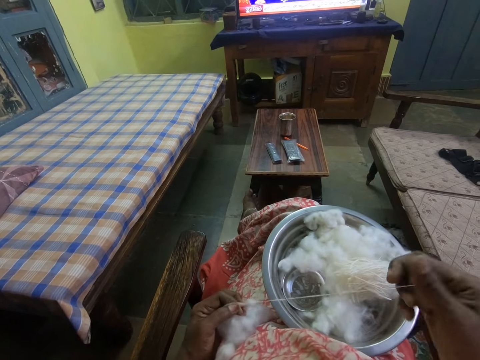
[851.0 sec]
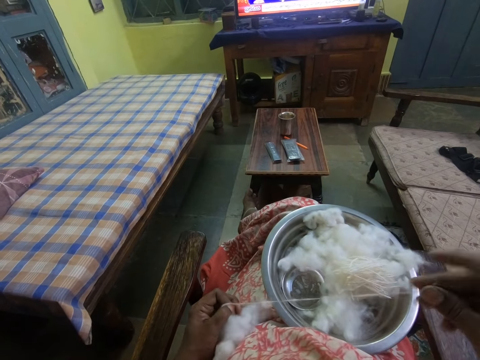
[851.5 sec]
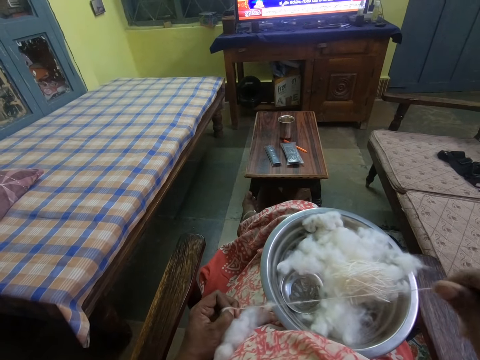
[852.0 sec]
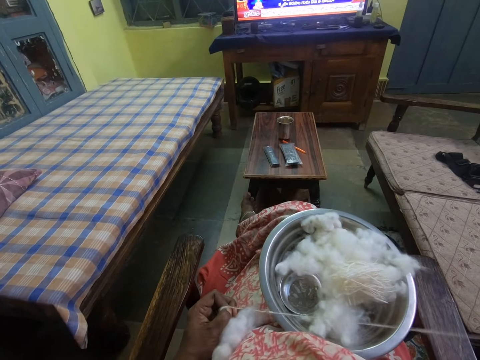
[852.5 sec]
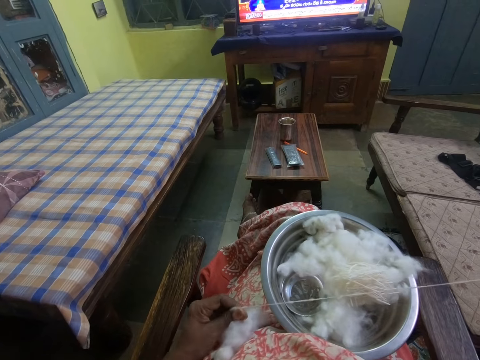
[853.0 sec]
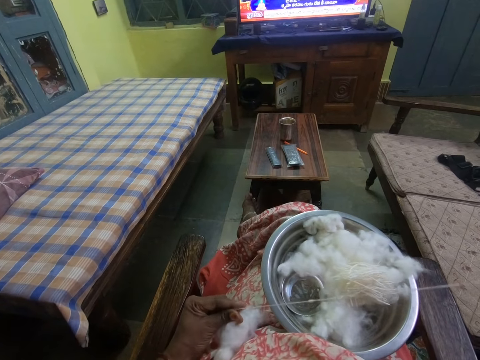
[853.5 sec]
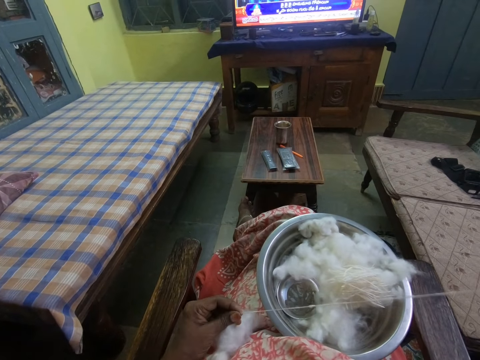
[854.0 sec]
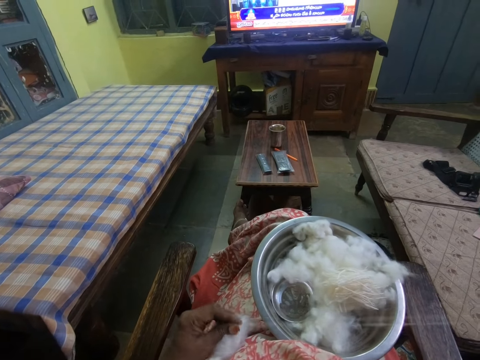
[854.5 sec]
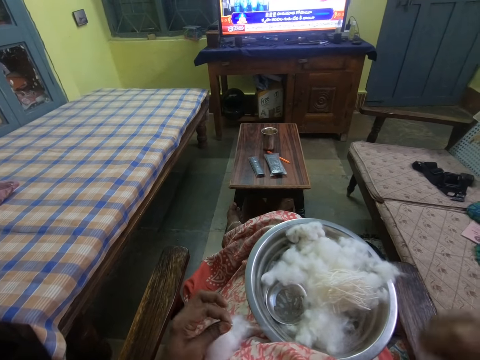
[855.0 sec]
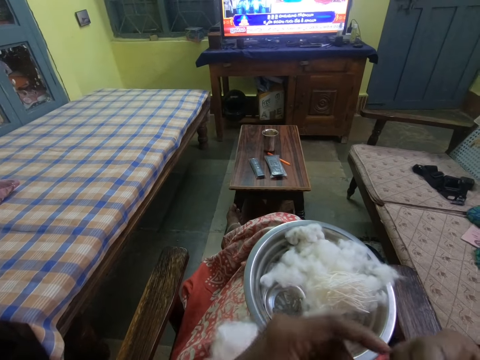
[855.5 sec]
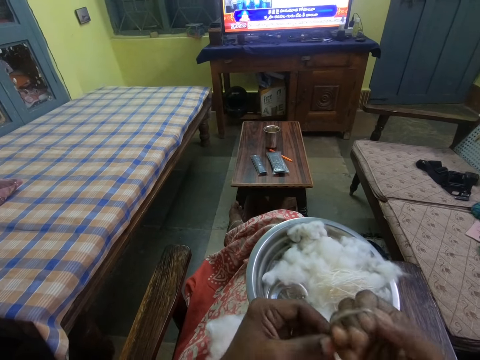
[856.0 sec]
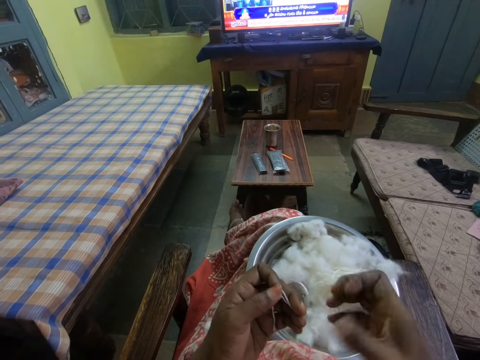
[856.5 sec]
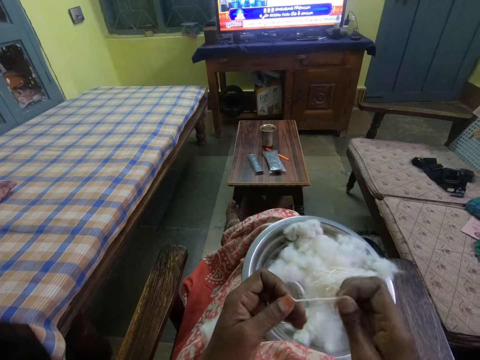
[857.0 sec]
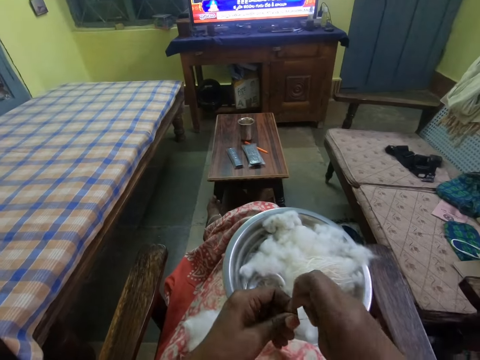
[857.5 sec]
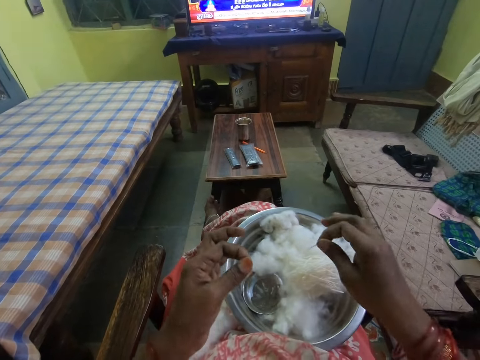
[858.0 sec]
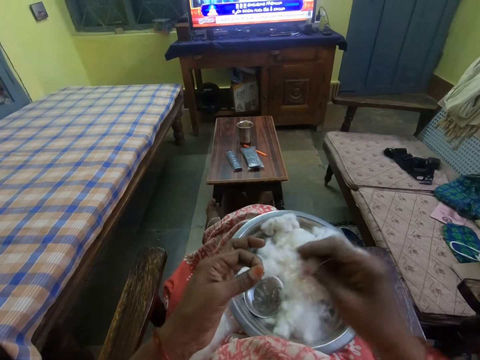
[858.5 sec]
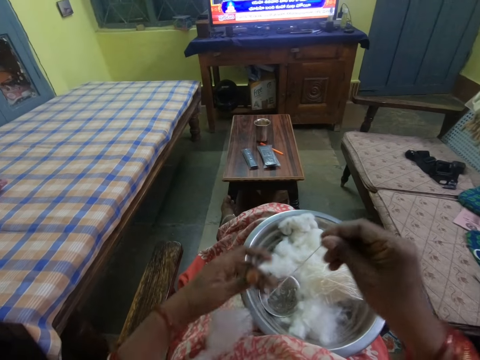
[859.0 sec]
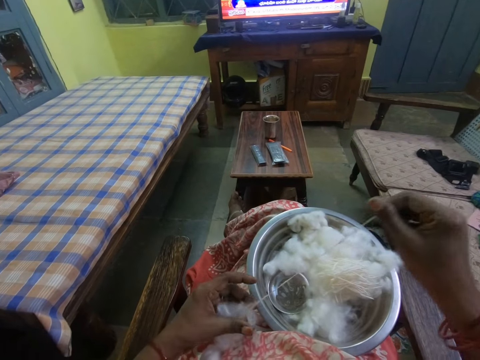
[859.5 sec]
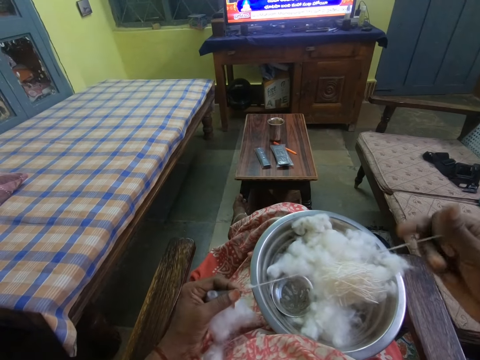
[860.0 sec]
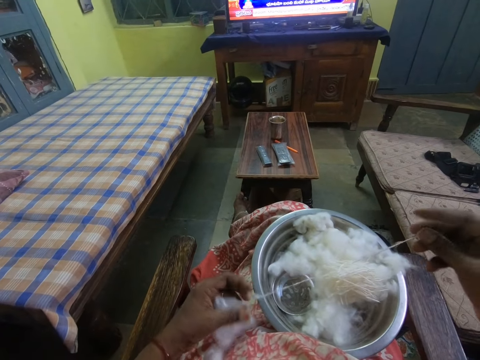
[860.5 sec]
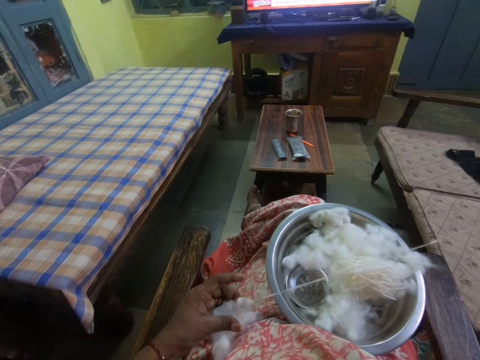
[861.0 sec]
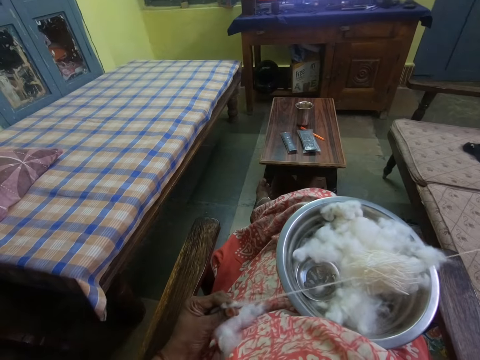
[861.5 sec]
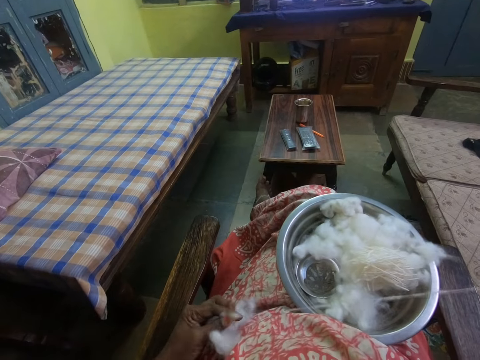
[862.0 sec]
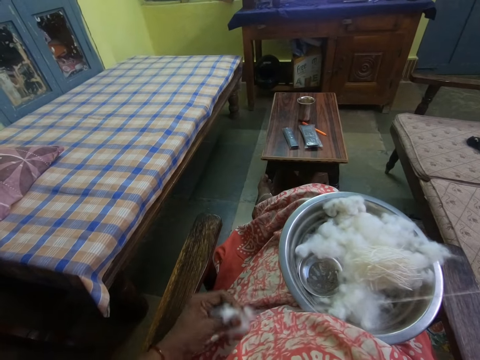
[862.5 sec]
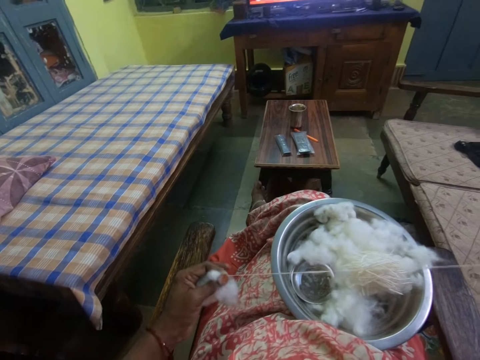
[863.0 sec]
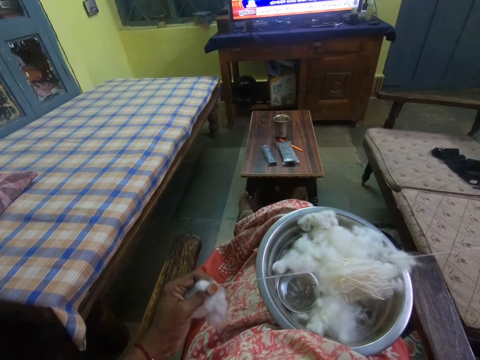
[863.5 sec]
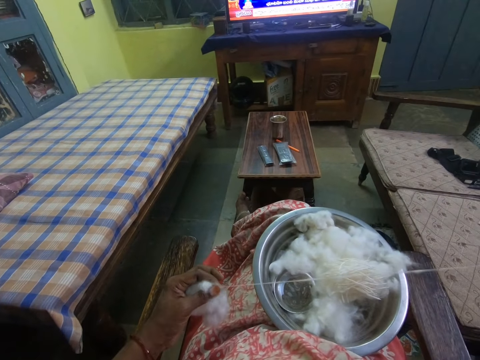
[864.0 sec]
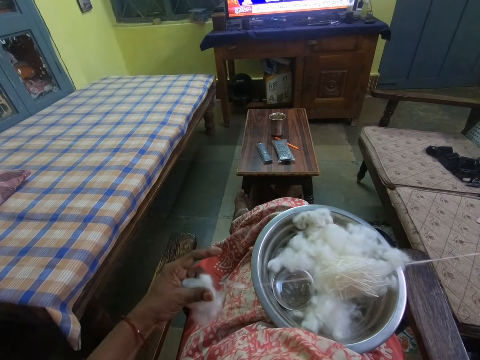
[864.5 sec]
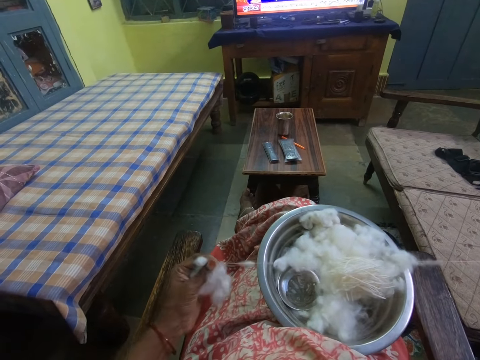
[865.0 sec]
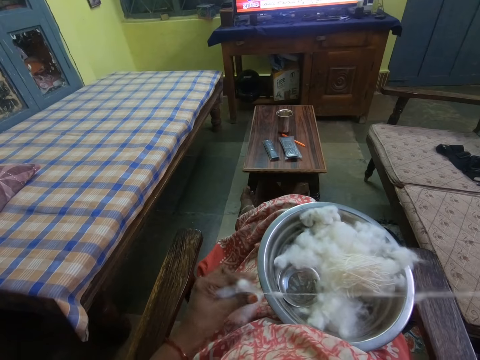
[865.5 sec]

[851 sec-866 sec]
The camera wearer folds the cotton wool strand. They put the cotton wool strand in the tray. They unroll a cotton wool strand from the cotton wool.

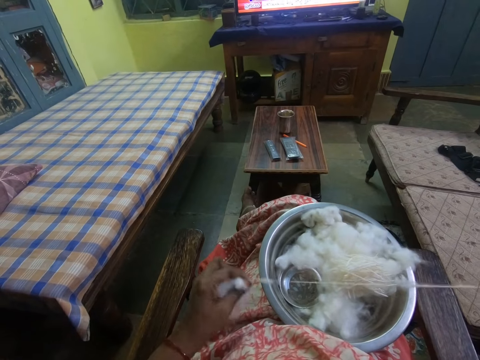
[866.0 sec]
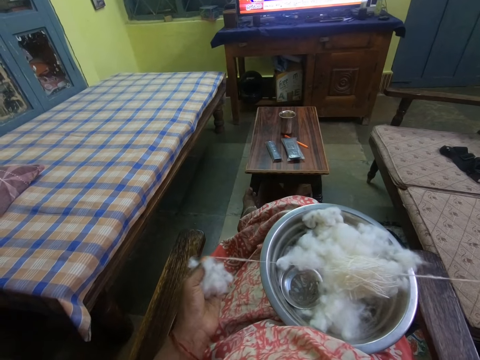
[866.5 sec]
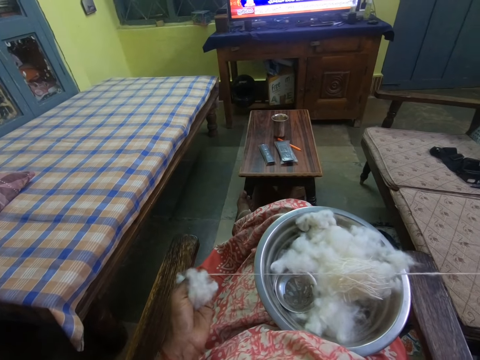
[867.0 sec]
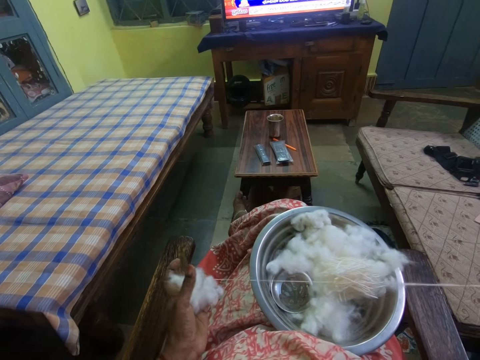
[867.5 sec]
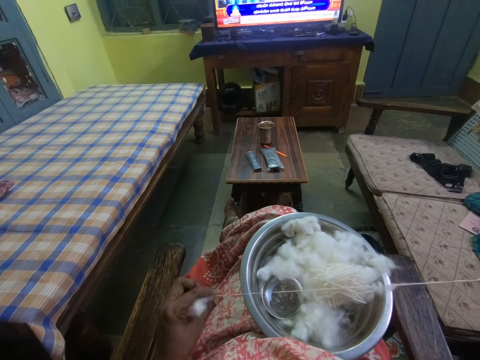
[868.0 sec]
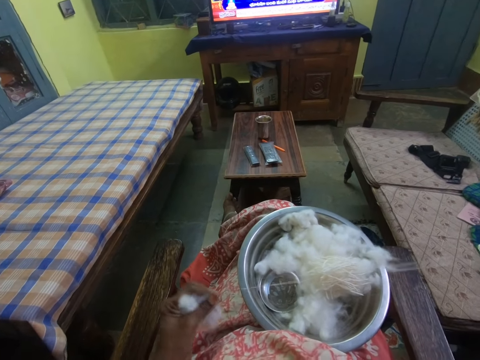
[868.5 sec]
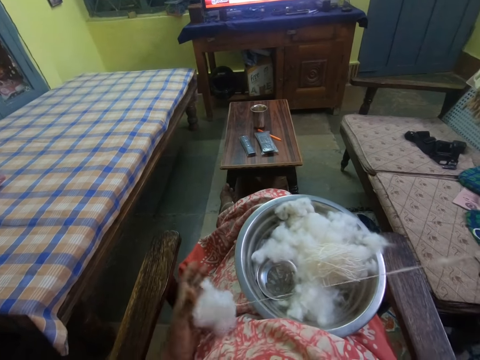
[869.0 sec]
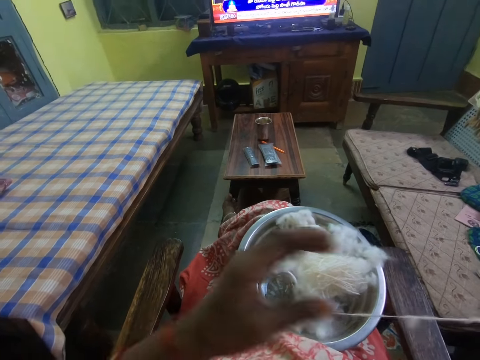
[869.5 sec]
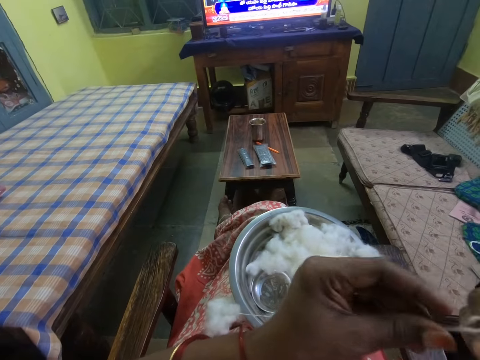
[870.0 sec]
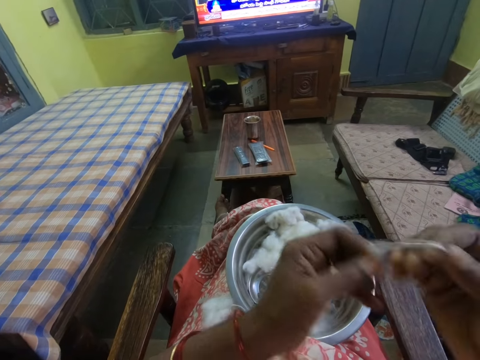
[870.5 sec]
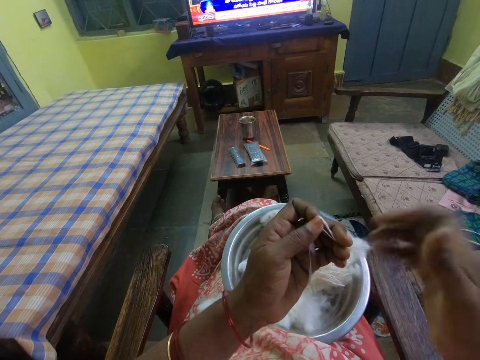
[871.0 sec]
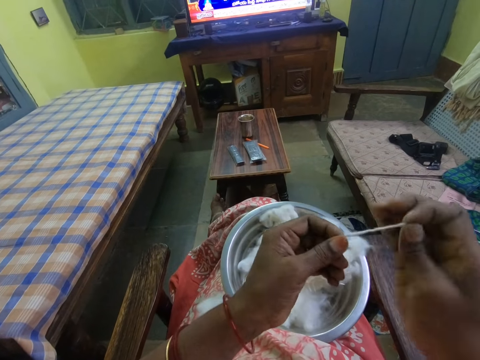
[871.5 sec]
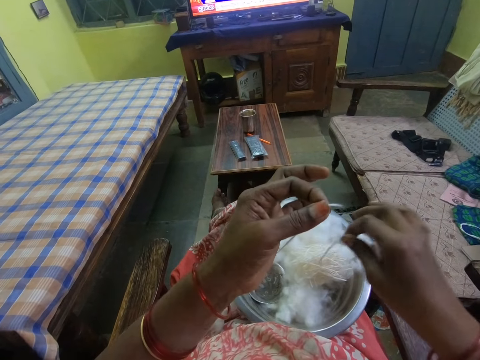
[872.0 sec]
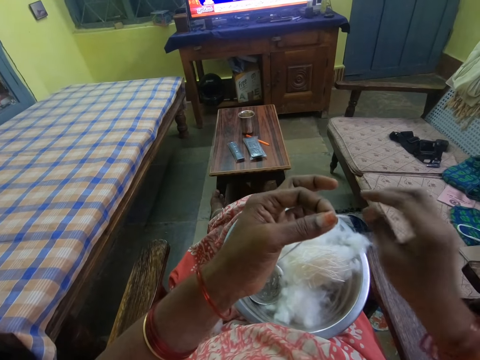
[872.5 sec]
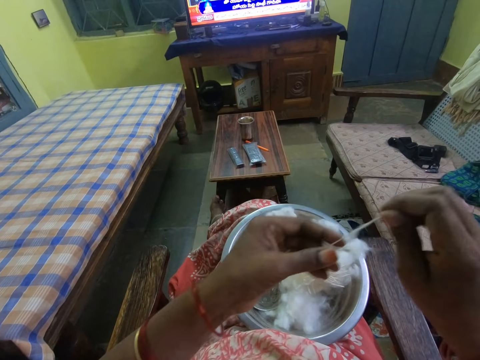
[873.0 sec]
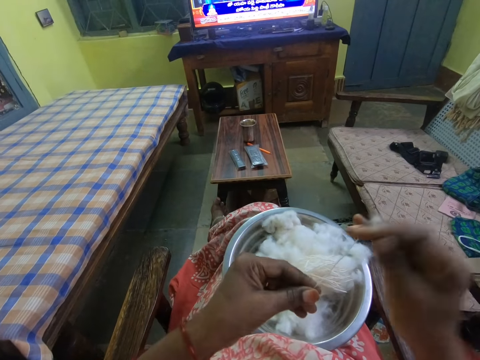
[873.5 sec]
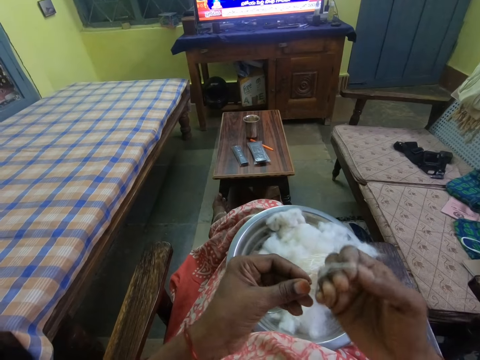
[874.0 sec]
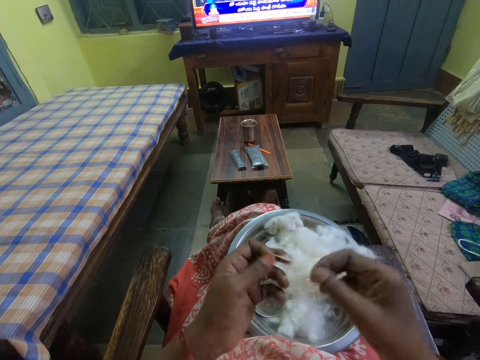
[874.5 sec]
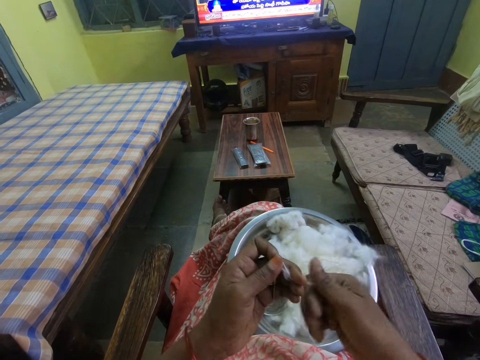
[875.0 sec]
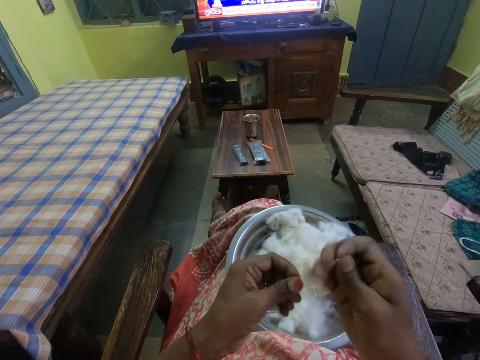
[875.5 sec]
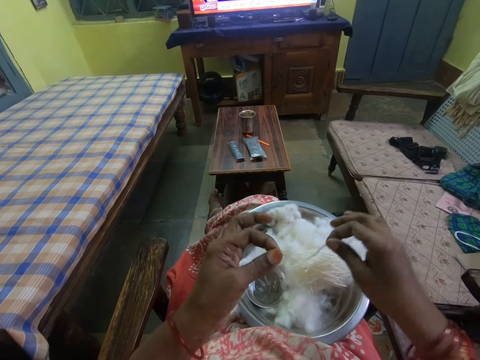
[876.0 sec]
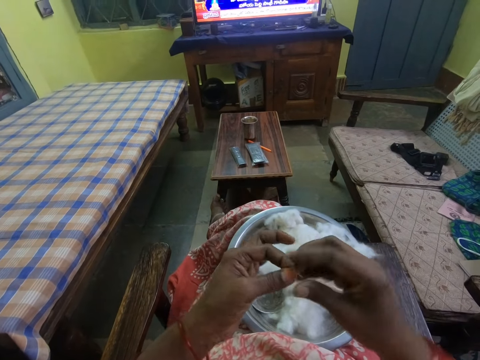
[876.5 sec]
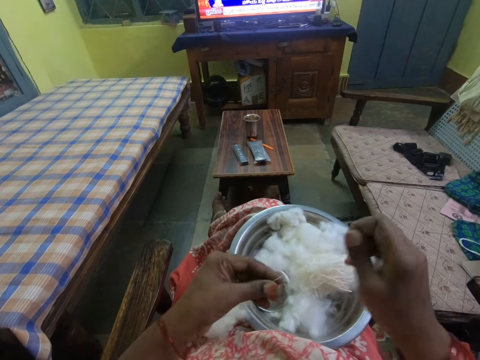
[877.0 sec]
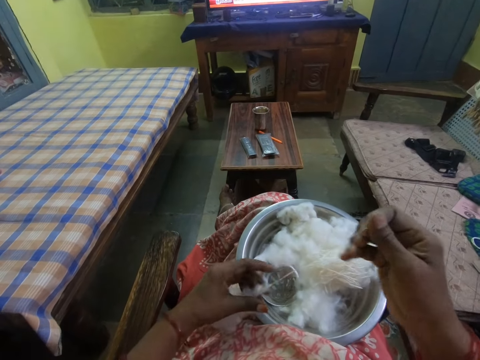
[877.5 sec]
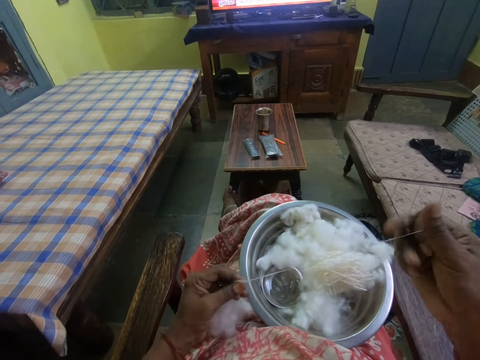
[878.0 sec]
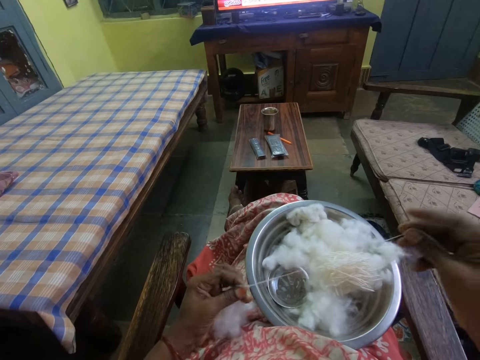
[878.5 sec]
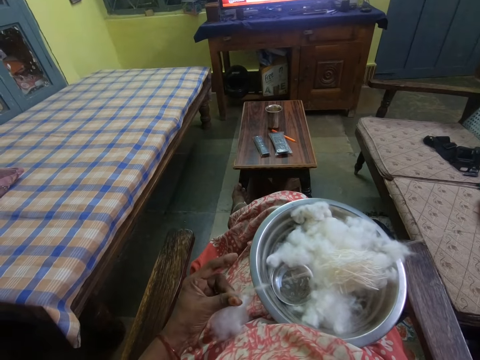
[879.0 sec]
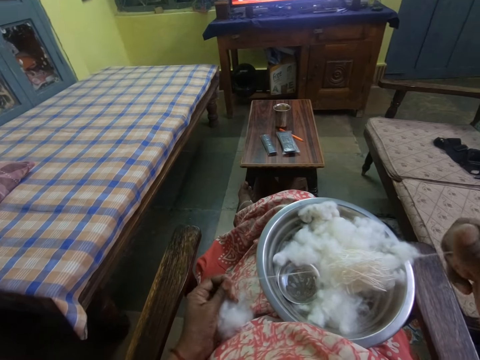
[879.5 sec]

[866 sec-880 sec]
The camera wearer folds the cotton wool strand. They put the cotton wool strand in the tray. They fold the cotton wool strand. They put the cotton wool strand in the tray. They unroll a cotton wool strand from the cotton wool.
